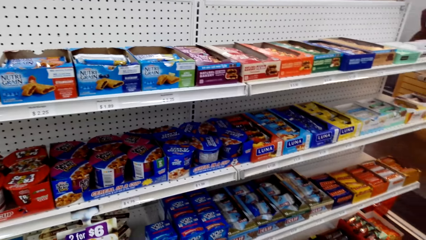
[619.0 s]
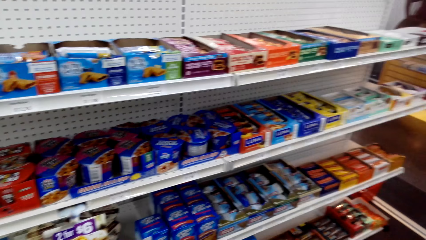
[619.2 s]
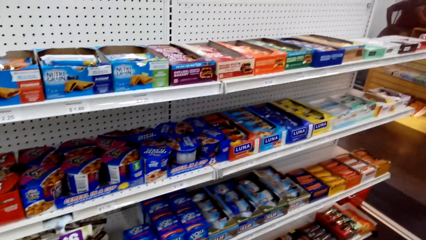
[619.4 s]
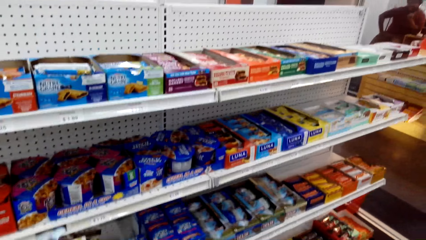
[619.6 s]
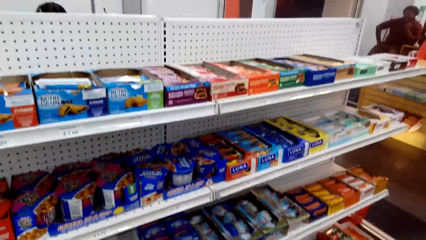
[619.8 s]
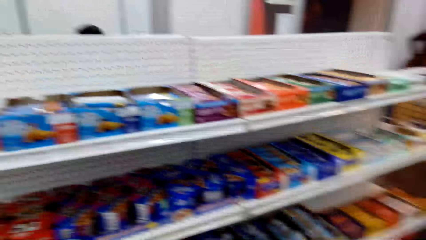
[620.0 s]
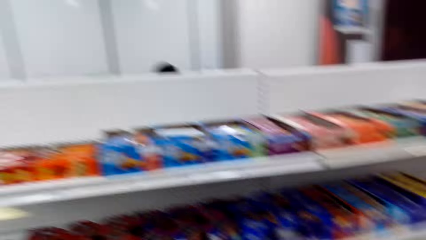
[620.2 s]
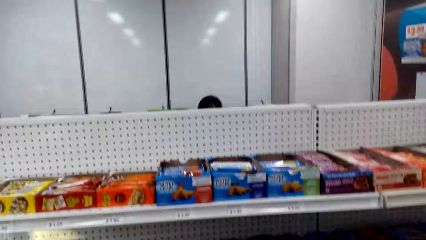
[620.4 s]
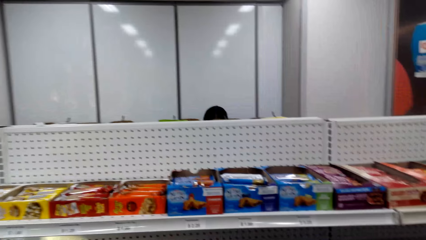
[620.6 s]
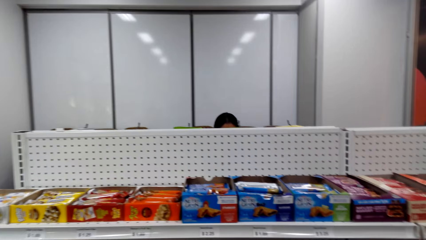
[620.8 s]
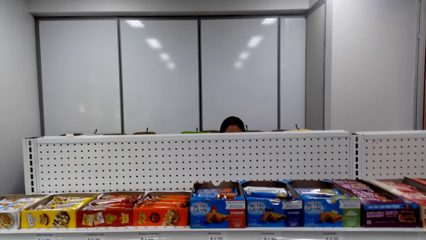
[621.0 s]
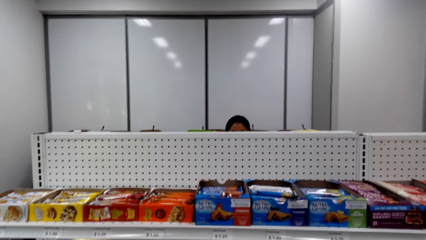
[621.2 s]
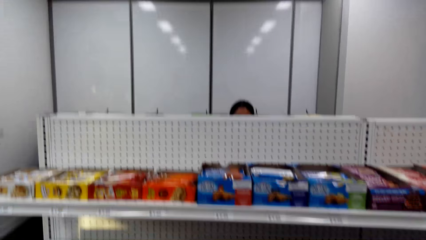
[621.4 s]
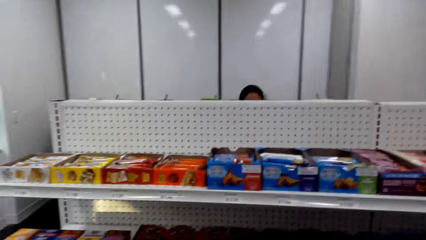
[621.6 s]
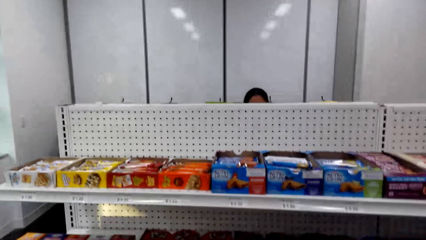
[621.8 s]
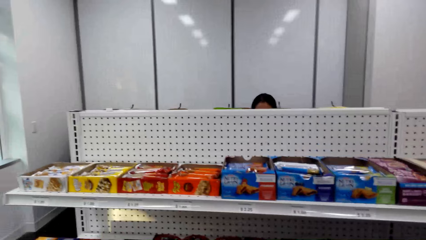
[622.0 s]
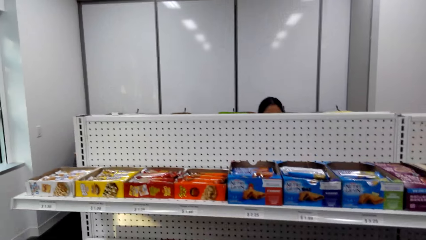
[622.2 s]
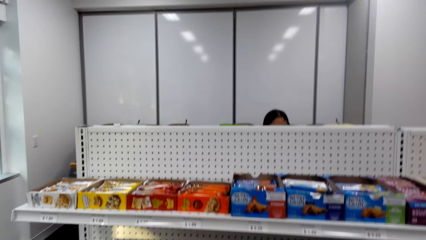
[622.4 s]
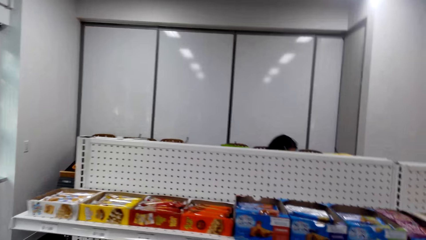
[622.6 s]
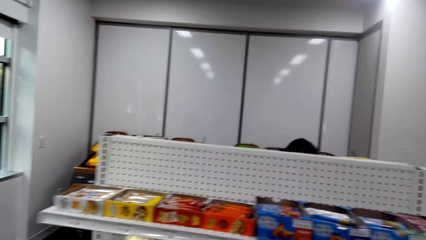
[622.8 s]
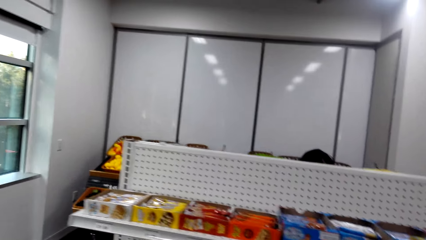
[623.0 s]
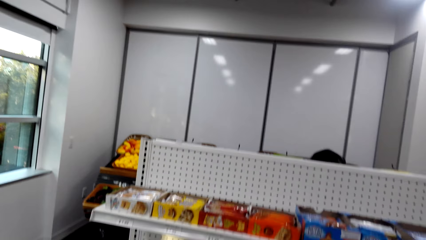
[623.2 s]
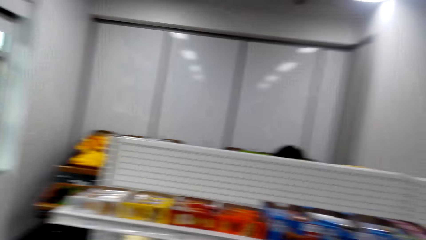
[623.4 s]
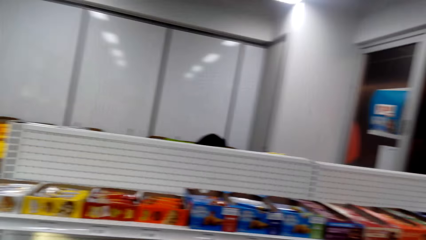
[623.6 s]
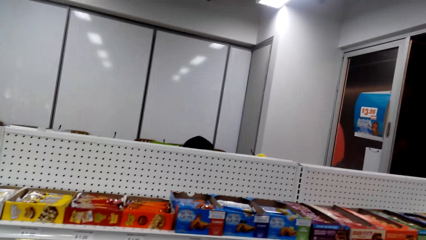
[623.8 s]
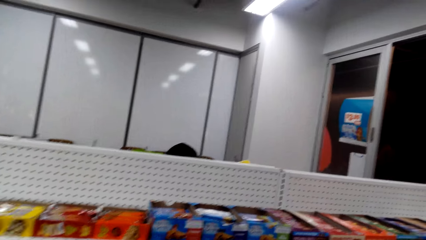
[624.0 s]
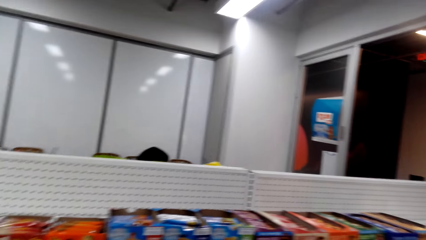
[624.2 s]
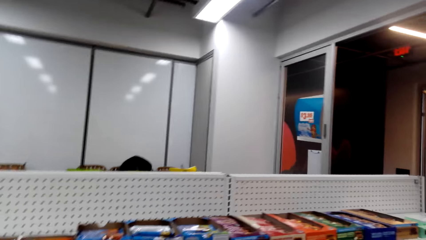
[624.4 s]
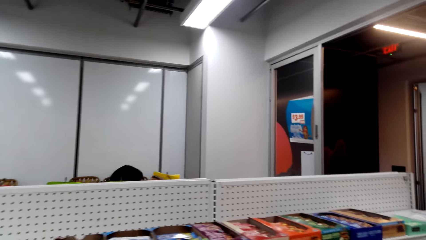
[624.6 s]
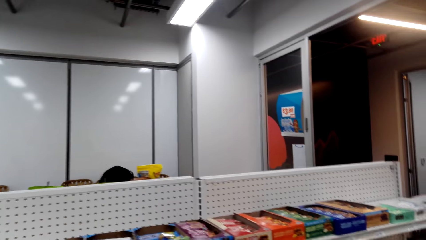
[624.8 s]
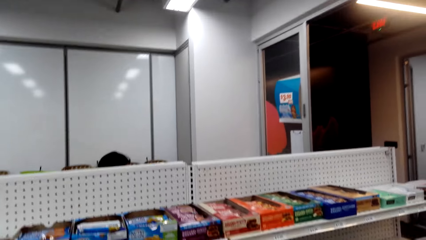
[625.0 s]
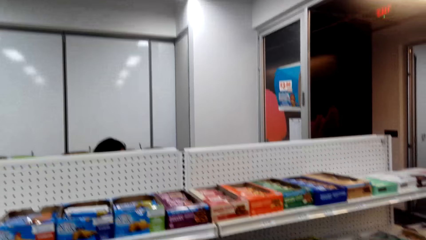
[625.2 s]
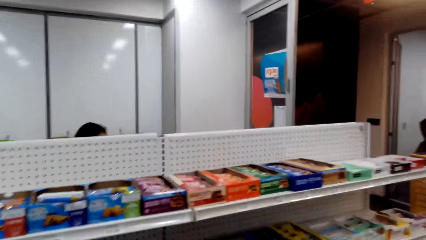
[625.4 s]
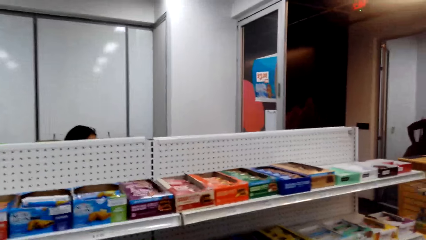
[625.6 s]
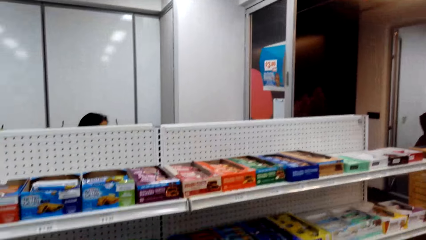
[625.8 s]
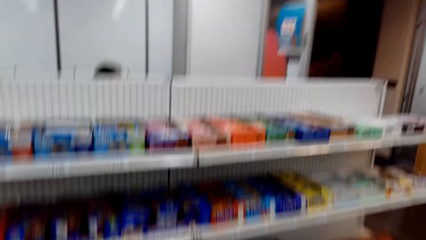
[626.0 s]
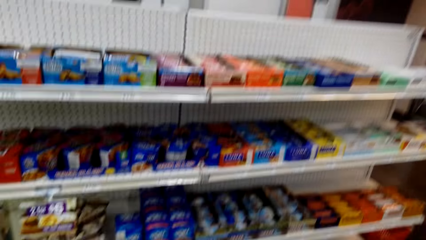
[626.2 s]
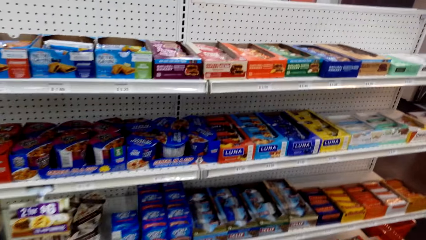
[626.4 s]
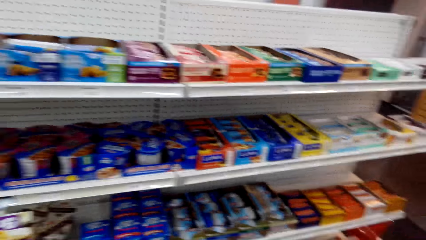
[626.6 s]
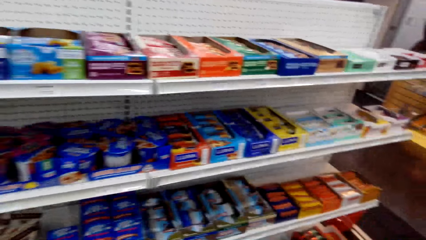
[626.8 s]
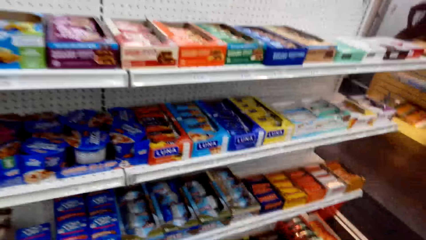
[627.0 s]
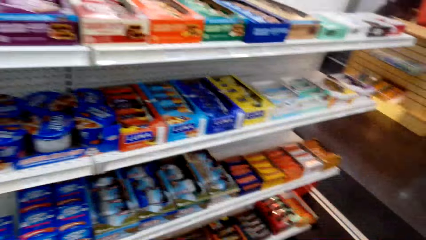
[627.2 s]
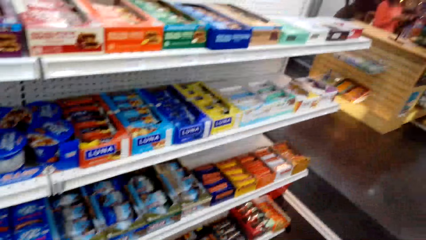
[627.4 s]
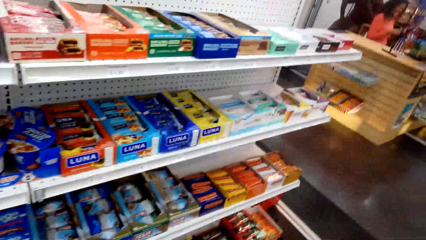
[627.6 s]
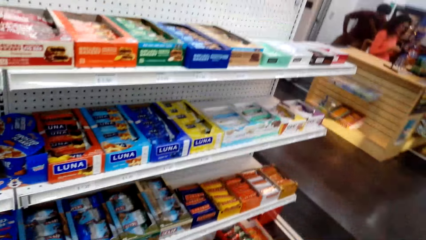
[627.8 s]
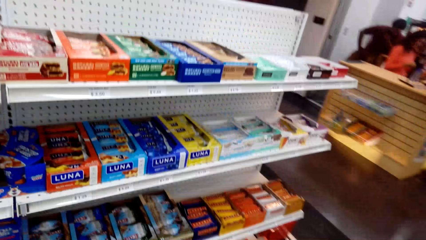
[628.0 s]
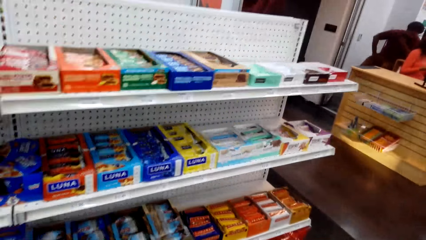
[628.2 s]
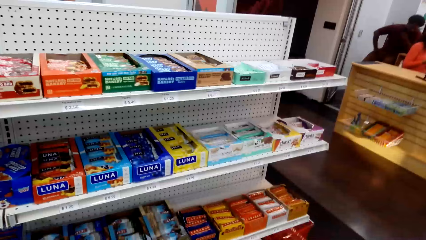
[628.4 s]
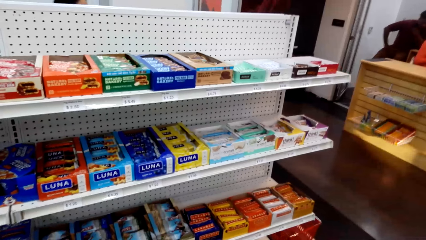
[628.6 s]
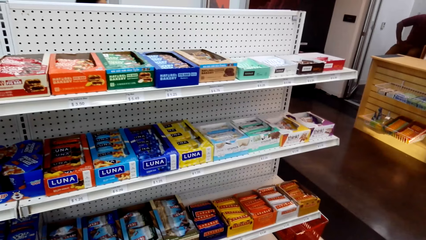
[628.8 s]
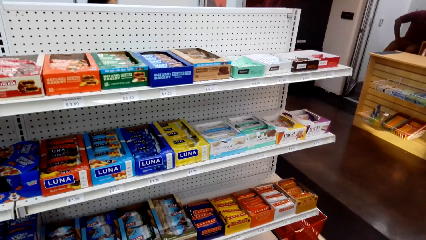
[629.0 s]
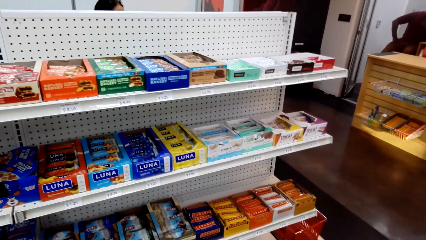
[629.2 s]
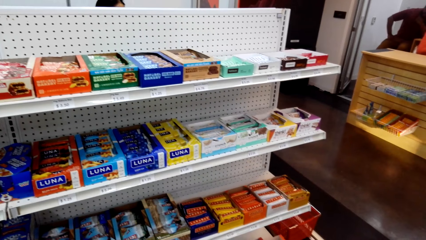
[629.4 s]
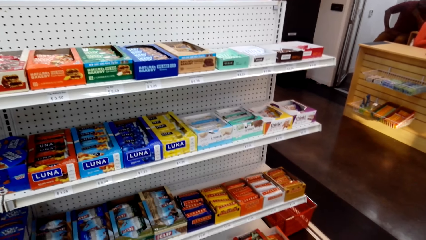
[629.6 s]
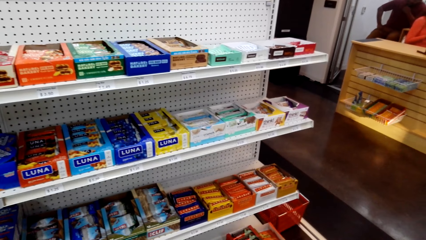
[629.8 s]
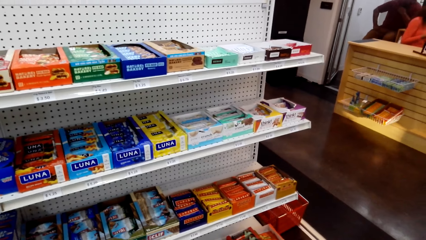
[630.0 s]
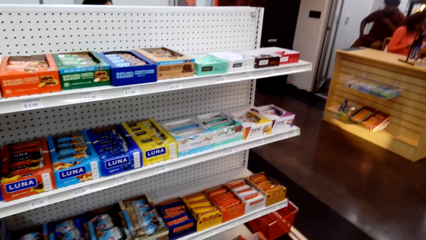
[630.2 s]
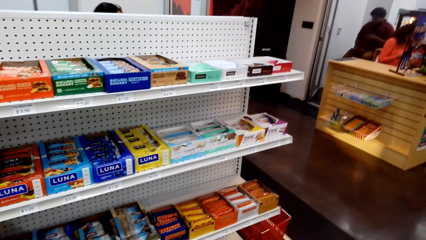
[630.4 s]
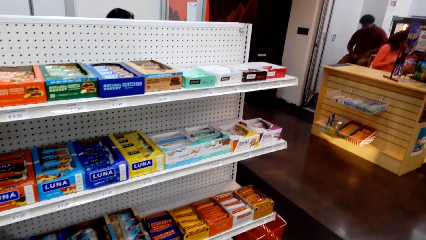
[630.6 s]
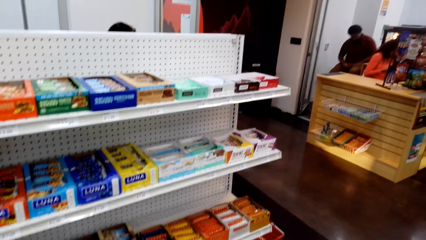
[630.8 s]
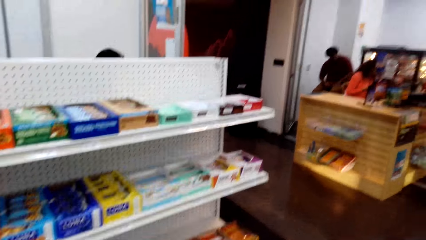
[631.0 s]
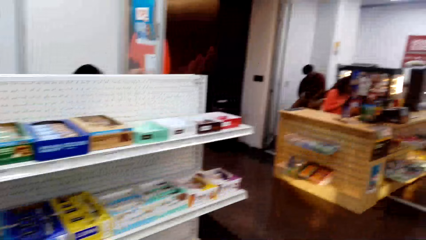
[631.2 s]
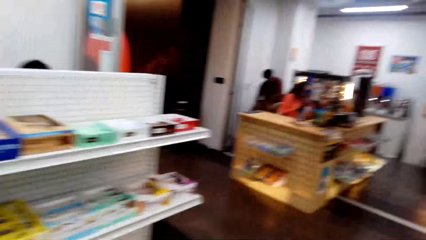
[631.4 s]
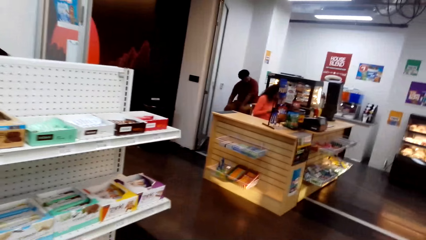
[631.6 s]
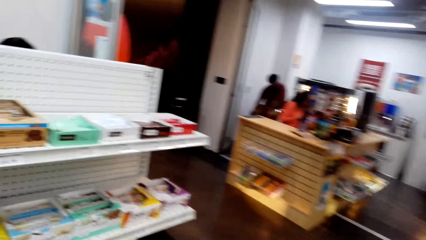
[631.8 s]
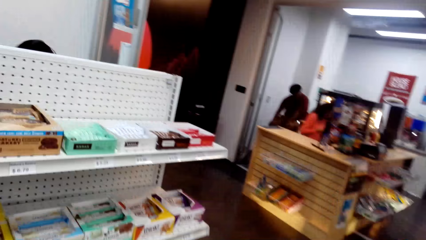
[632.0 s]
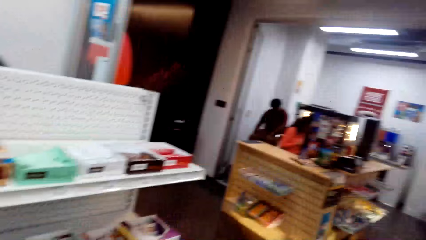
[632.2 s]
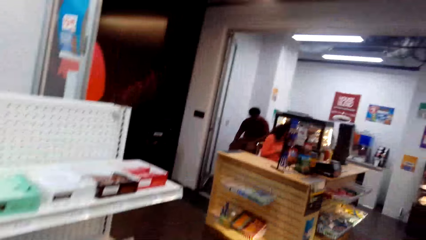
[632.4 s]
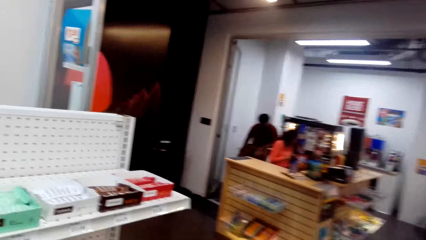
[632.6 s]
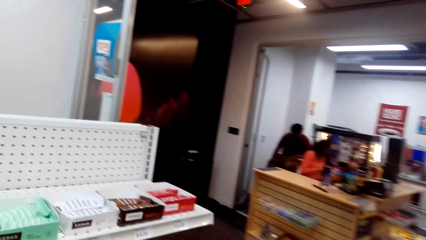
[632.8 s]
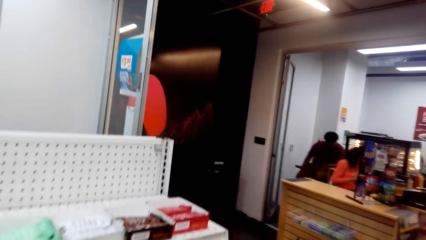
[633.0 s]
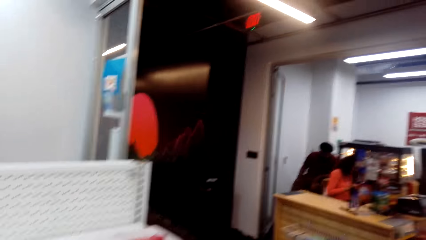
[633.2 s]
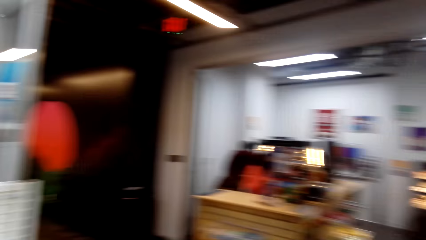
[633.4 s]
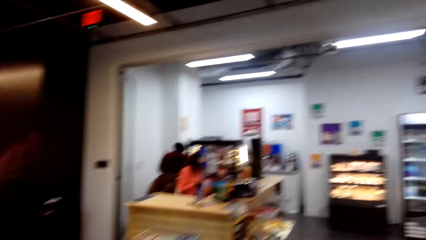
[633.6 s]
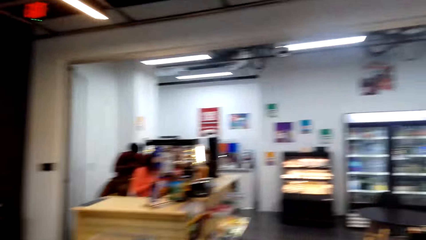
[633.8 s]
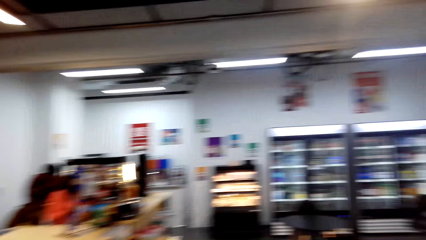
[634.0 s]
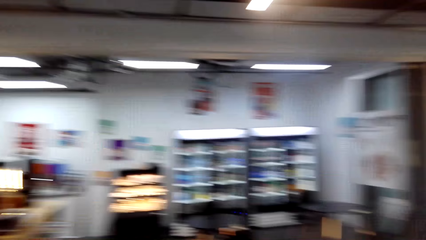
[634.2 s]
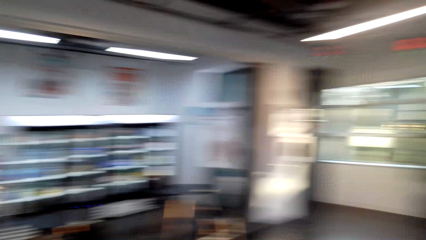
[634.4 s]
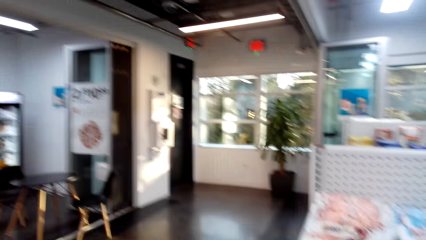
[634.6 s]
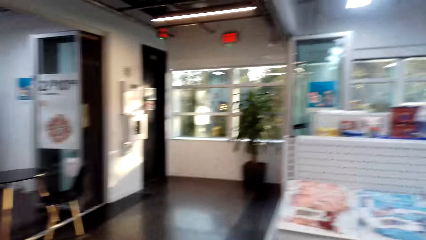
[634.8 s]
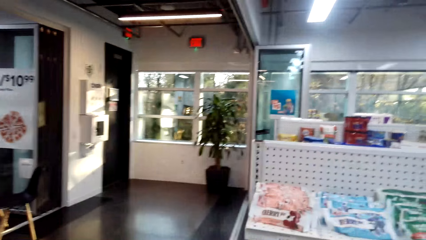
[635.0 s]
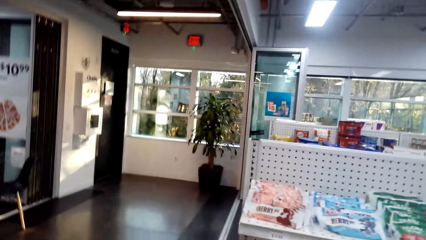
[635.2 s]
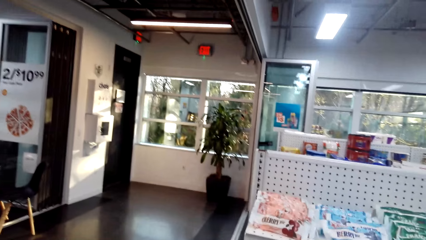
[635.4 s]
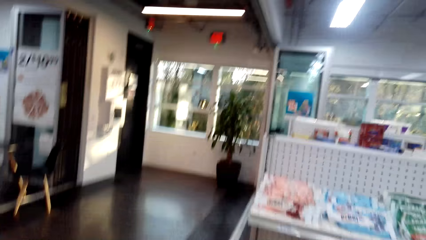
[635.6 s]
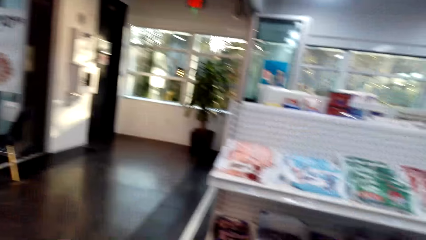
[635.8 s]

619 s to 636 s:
The camera wearer looks around. They look around repeatedly. They walk in the supermarket.
